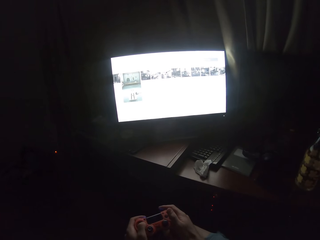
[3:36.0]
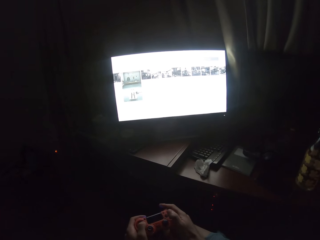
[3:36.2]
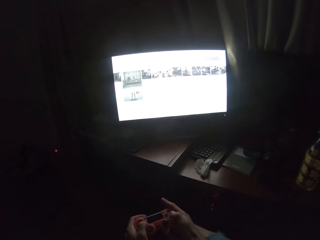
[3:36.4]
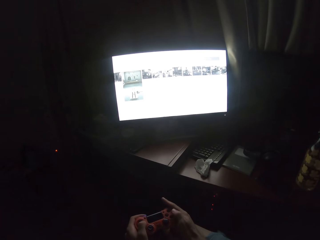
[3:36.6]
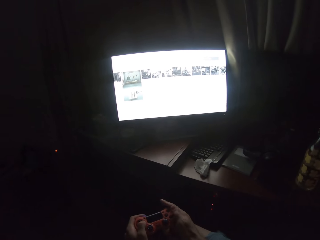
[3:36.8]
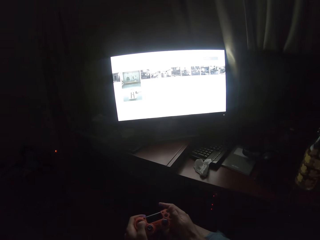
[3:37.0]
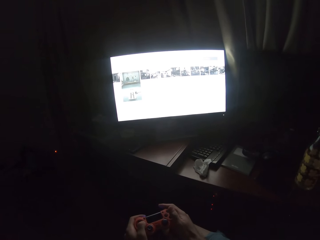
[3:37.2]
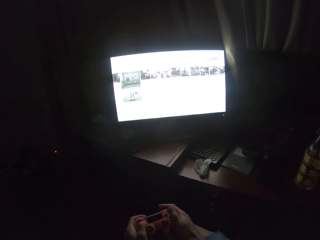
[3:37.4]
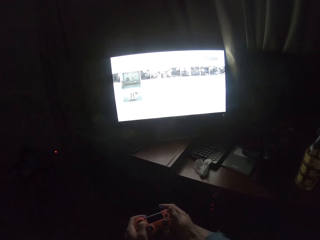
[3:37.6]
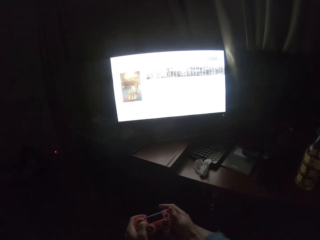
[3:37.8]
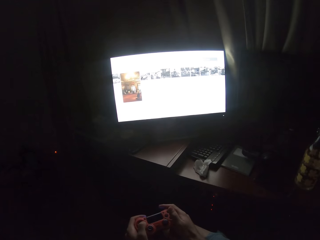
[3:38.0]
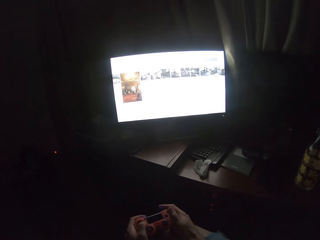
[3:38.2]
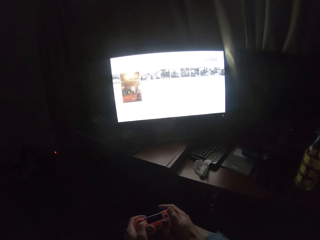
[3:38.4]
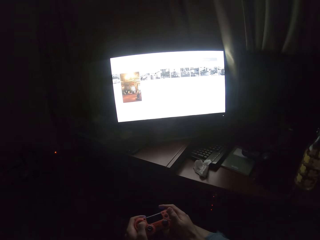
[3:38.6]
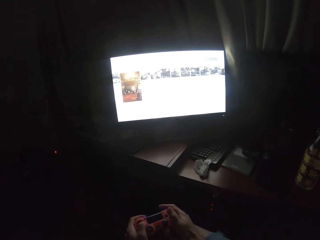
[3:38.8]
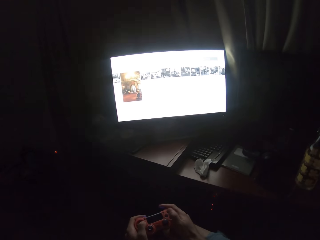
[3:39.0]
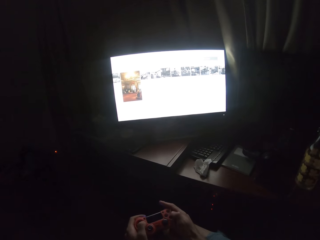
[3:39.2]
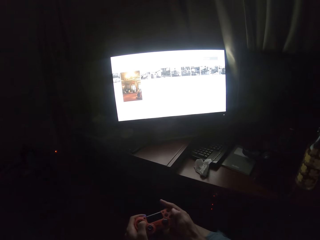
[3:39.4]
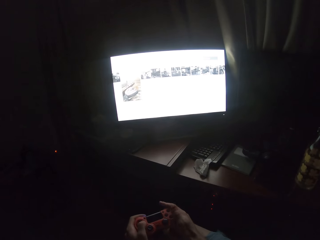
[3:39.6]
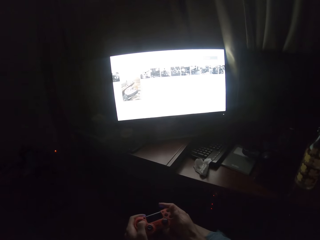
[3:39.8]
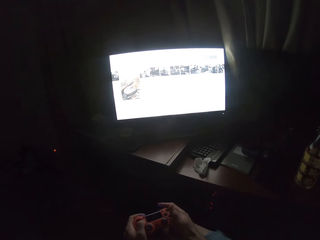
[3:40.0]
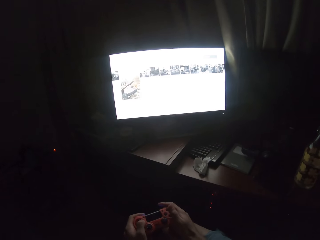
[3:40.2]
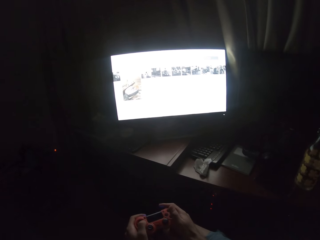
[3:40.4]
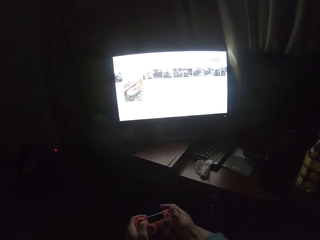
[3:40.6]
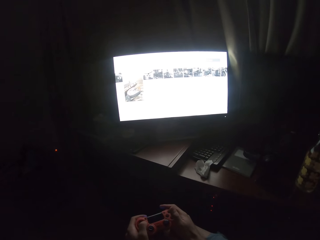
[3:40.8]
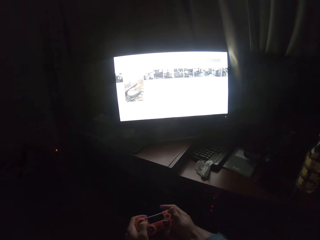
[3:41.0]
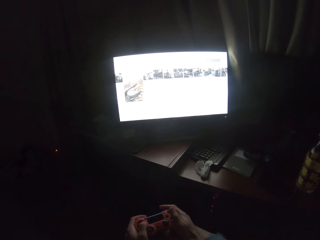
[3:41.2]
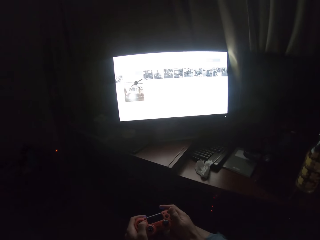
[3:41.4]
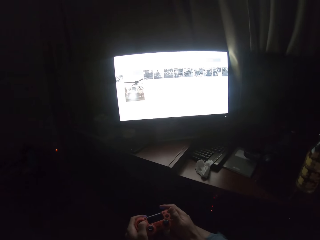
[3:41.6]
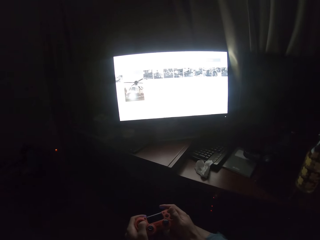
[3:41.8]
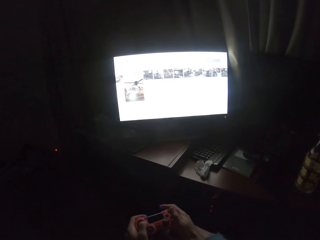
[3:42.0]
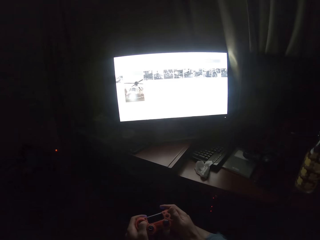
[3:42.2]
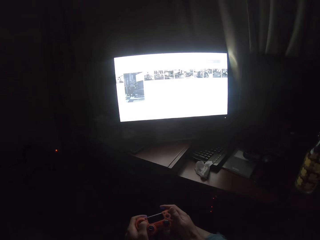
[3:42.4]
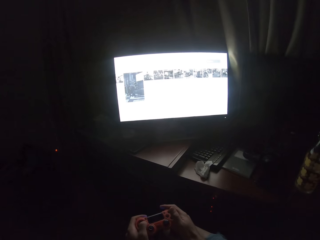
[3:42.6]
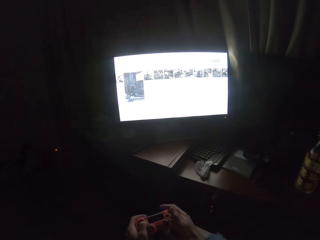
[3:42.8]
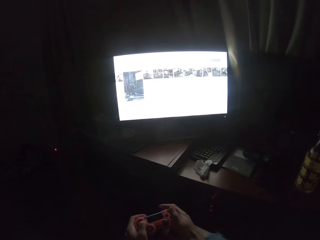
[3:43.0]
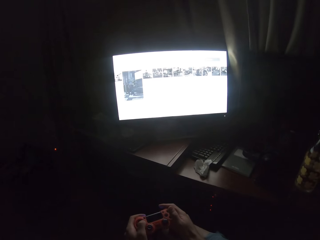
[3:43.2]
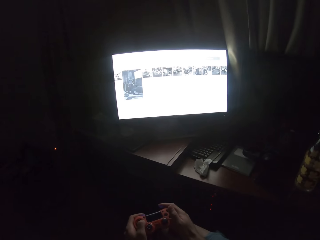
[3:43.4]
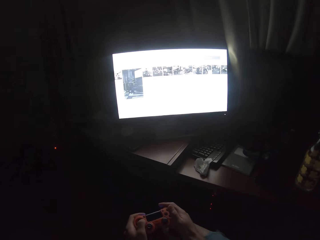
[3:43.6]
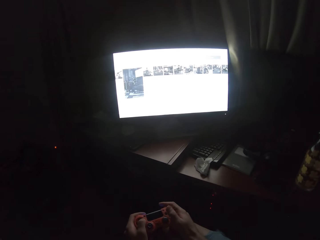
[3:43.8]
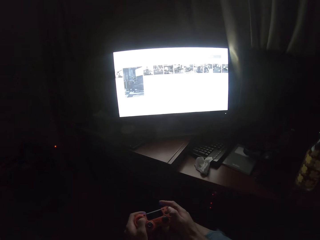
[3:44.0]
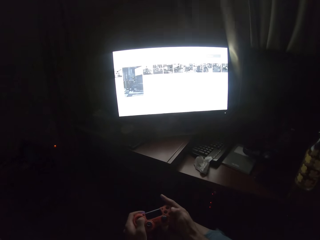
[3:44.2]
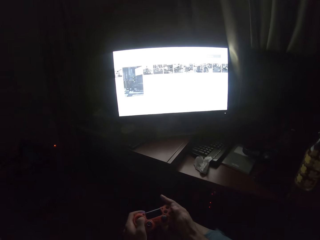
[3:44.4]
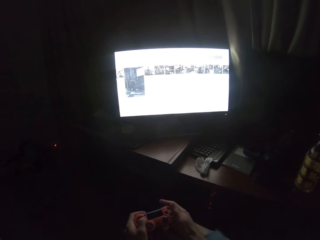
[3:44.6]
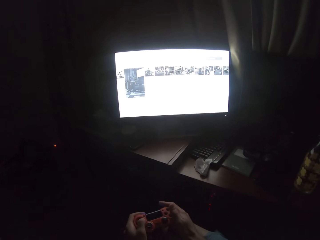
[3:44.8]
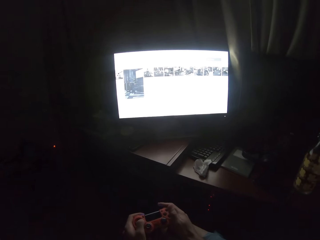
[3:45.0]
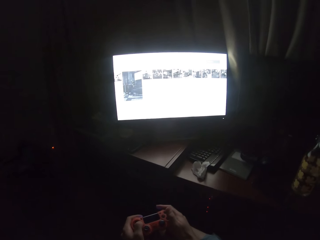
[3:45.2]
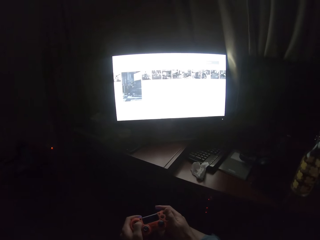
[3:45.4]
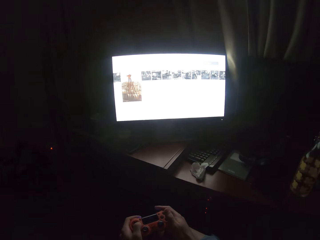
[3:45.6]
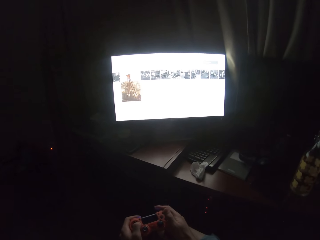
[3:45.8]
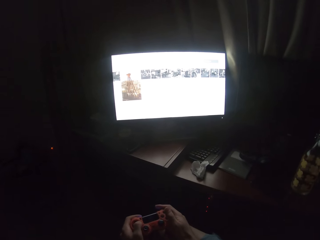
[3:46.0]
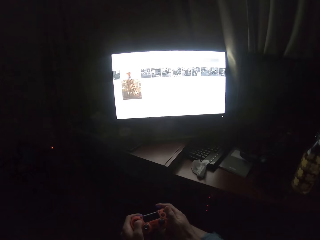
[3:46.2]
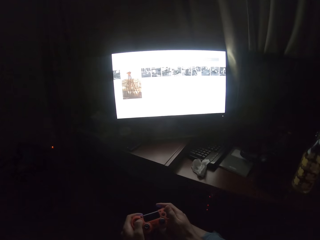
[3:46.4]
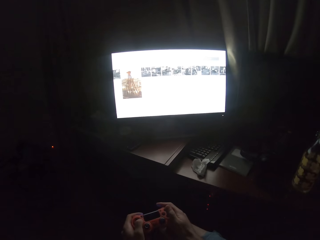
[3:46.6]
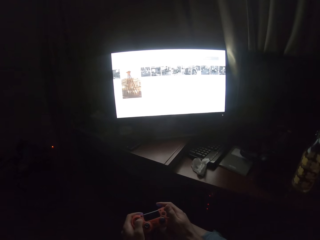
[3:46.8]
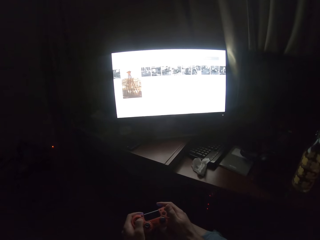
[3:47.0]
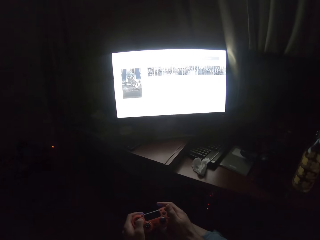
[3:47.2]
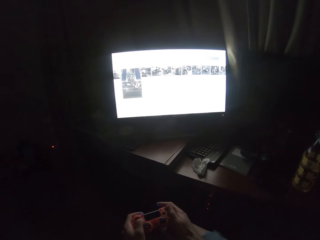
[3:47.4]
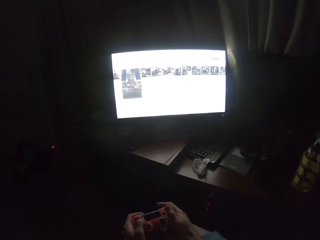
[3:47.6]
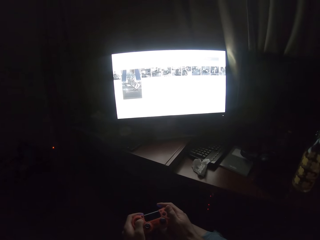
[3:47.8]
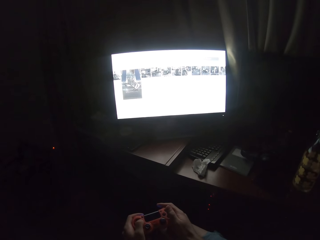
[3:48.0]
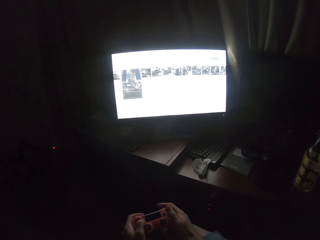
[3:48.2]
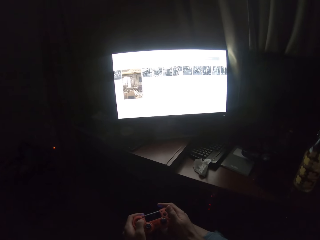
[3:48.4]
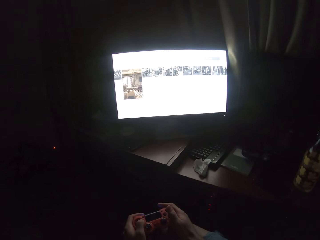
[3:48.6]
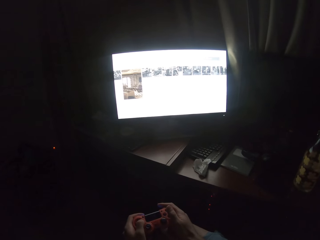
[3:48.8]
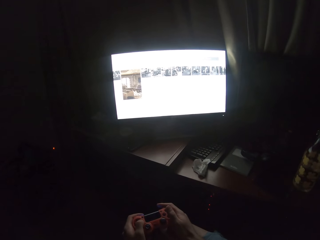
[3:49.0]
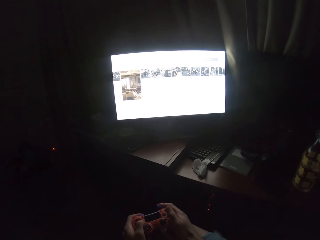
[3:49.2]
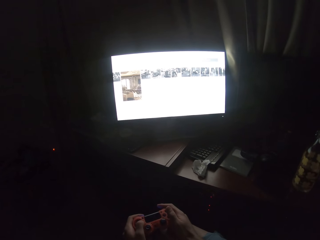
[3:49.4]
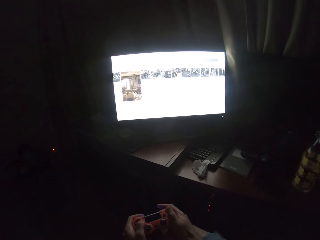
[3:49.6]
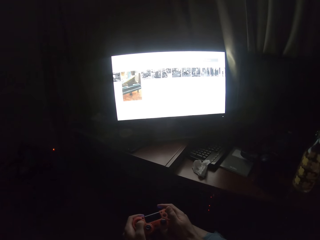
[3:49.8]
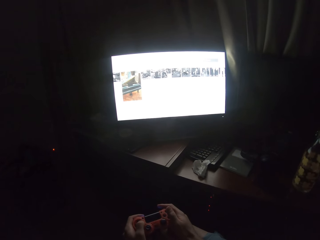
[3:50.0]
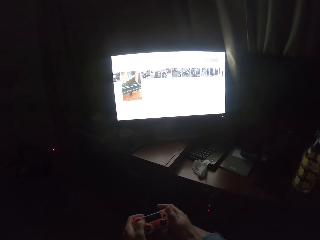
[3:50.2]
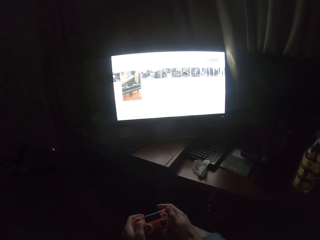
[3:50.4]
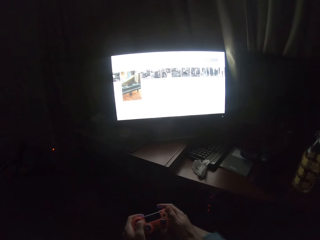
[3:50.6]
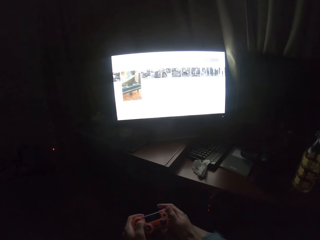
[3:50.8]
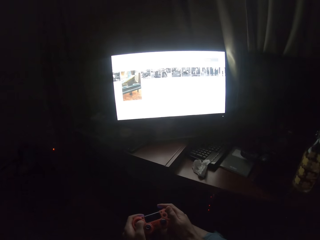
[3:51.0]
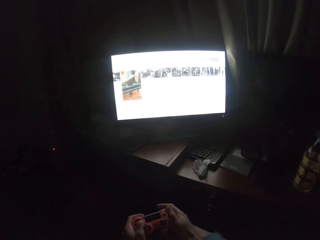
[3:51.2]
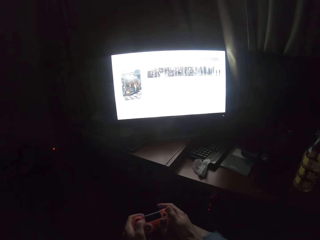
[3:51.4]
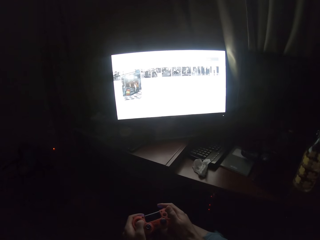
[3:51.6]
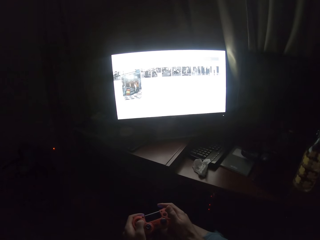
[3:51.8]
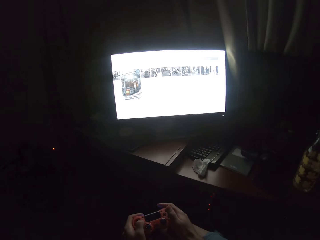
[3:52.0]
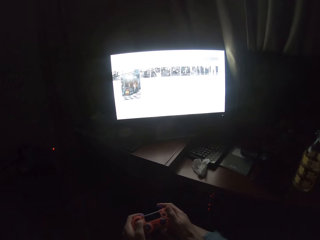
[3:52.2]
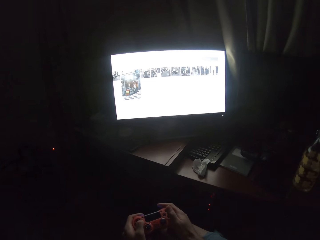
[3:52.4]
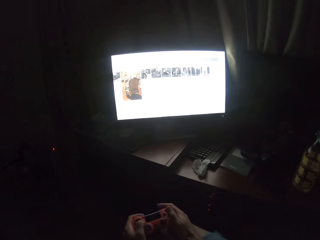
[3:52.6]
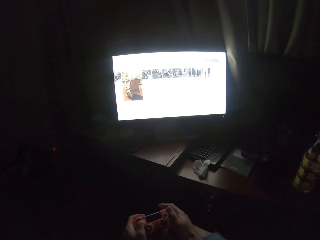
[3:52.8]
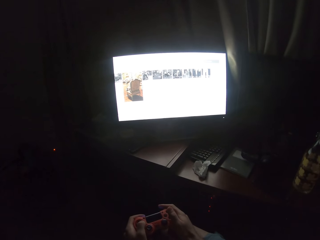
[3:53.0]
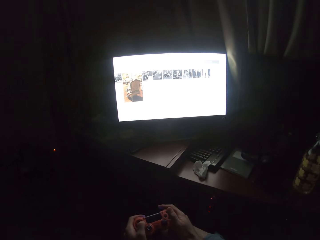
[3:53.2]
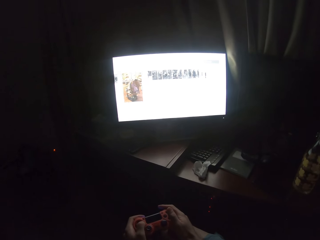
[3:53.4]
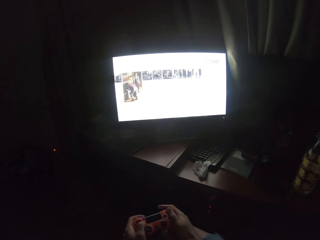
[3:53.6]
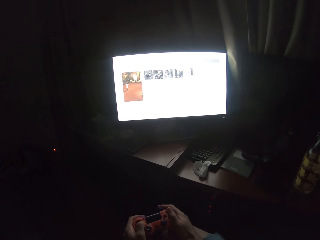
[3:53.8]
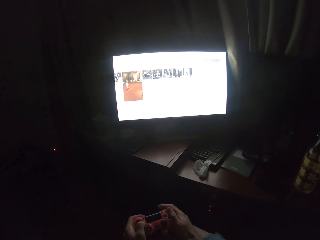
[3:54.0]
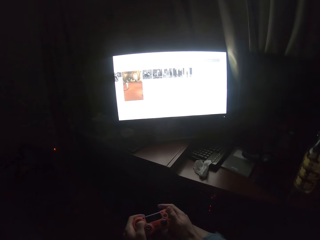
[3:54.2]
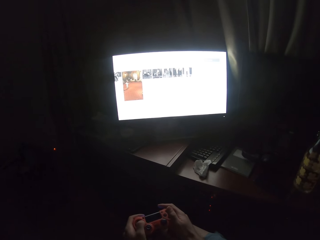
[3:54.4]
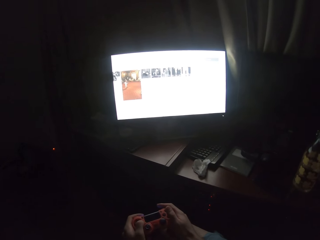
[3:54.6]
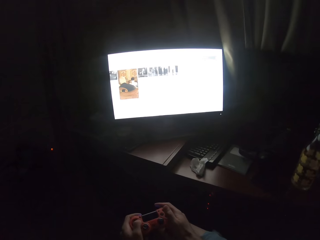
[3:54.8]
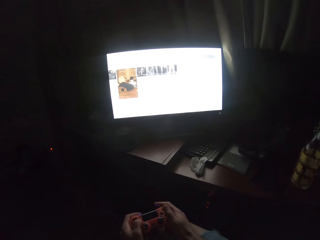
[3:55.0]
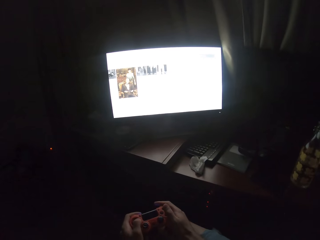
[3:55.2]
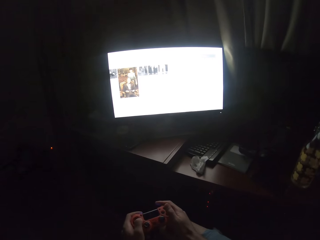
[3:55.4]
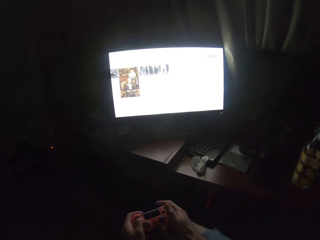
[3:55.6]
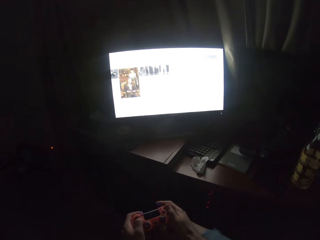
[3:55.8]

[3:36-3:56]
The camera wearer turns to the side. They scroll through the screen with a controller. They play the game. They hold the gaming controller.

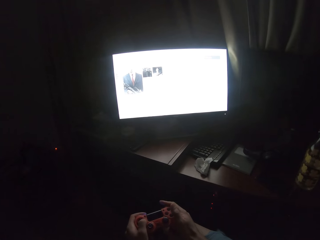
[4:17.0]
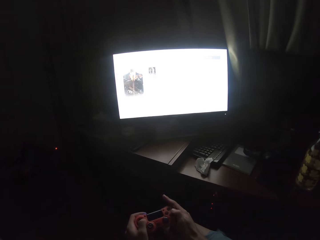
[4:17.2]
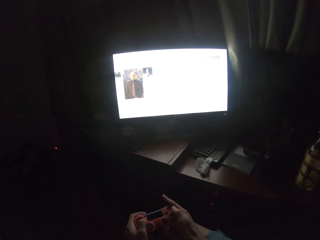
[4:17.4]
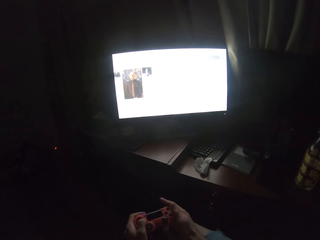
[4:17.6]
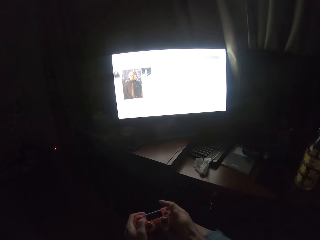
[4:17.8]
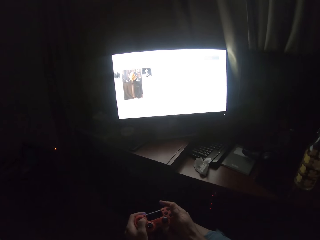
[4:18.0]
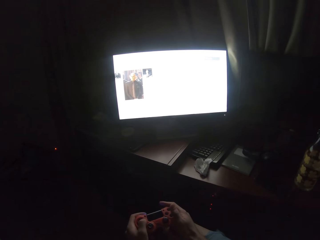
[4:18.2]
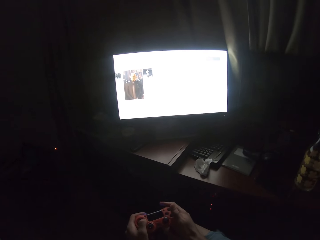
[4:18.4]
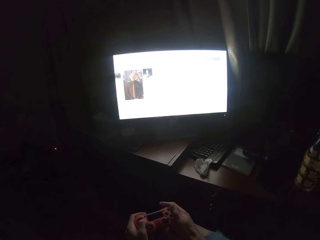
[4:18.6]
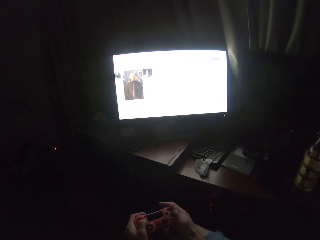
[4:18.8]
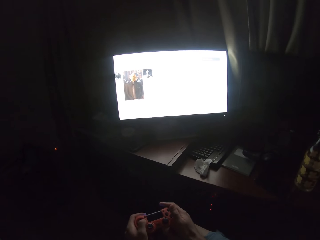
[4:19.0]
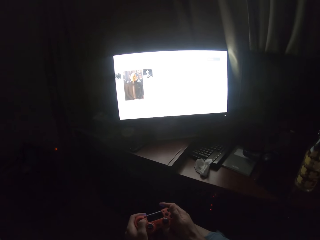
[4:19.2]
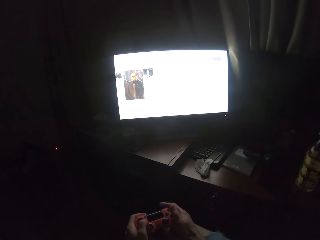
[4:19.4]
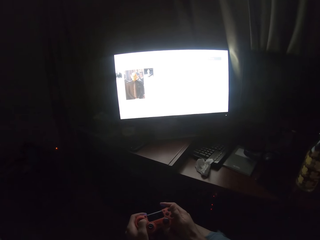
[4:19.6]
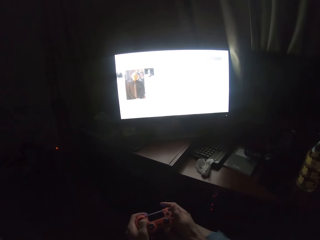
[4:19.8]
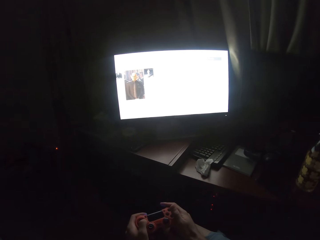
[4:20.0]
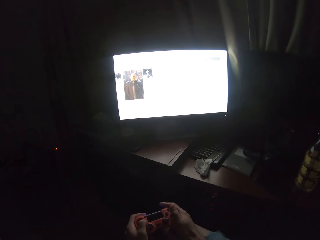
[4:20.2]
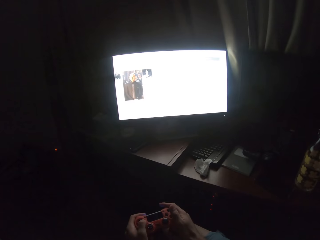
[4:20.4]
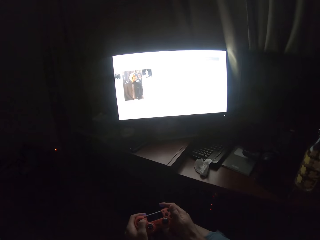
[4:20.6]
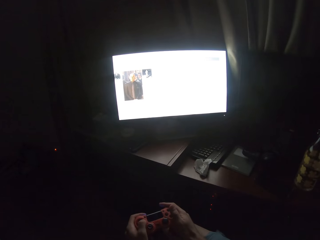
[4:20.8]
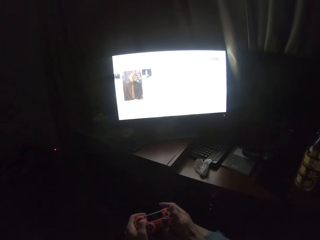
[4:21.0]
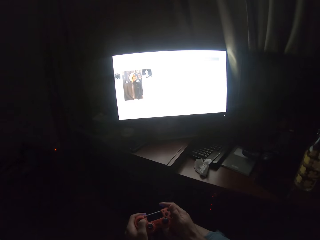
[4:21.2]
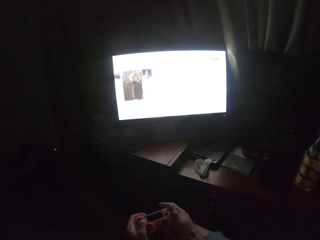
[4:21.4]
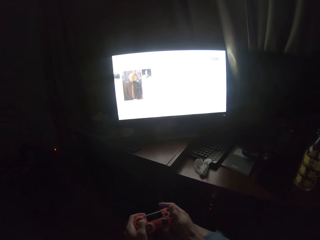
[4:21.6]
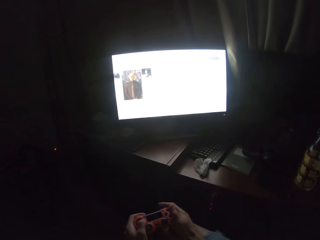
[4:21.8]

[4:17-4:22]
The camera wearer turns to the side. They scroll through the screen with a controller.
